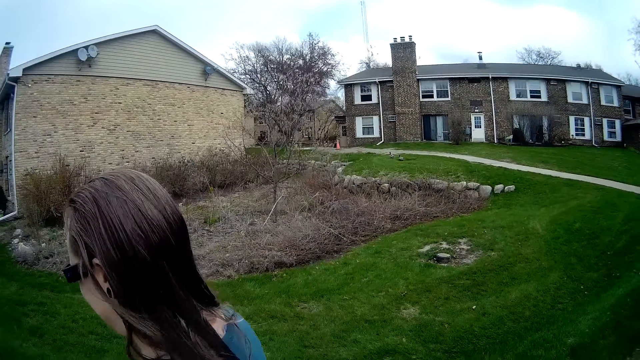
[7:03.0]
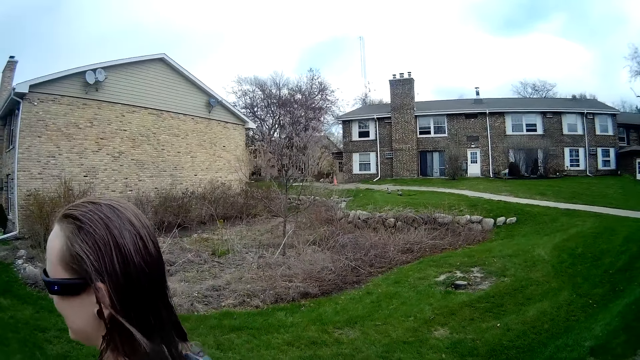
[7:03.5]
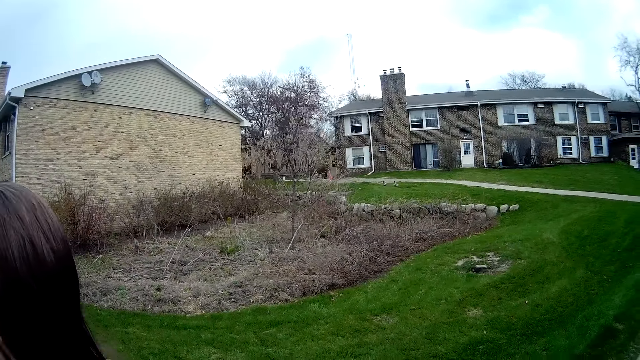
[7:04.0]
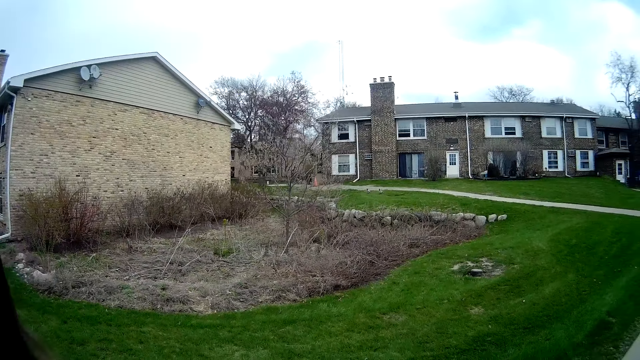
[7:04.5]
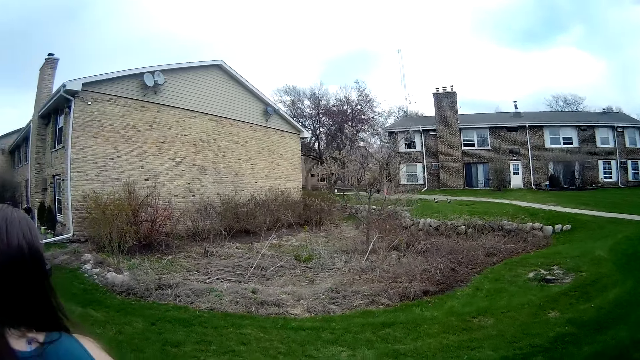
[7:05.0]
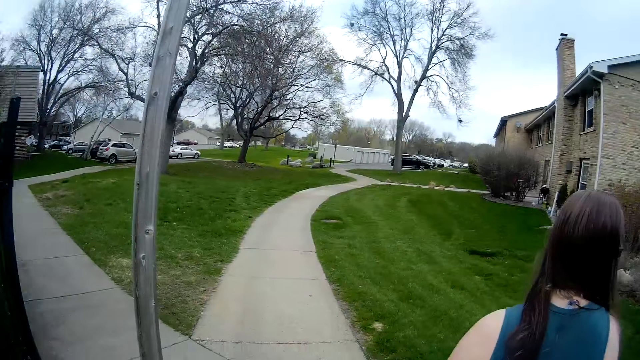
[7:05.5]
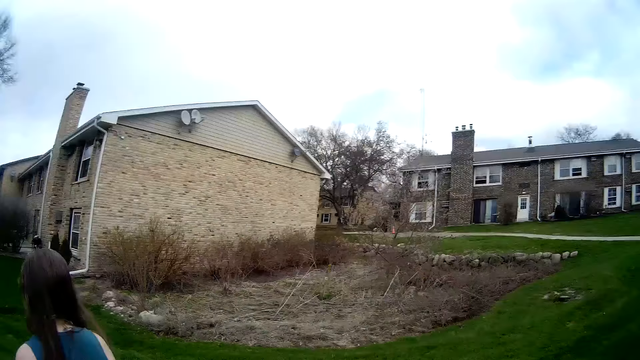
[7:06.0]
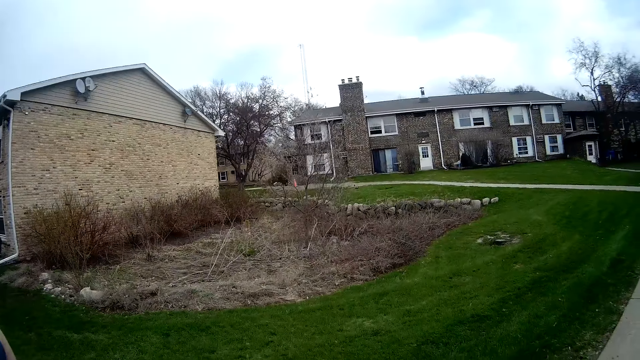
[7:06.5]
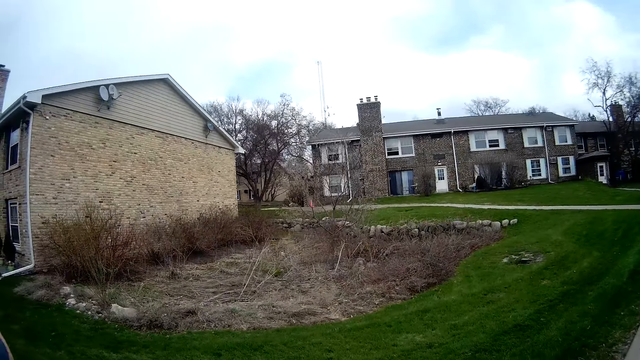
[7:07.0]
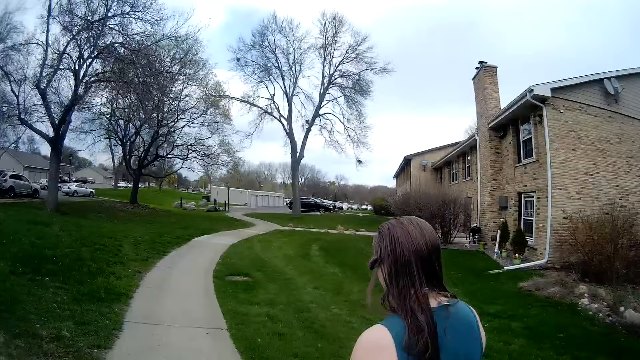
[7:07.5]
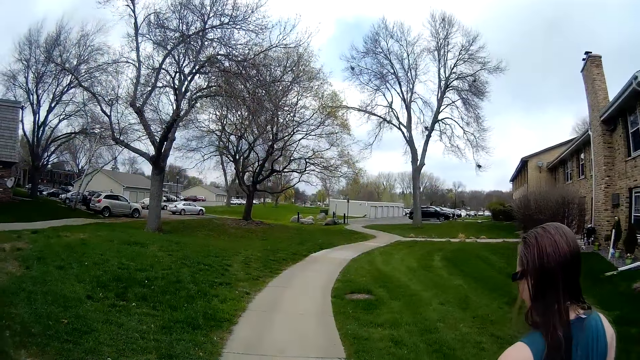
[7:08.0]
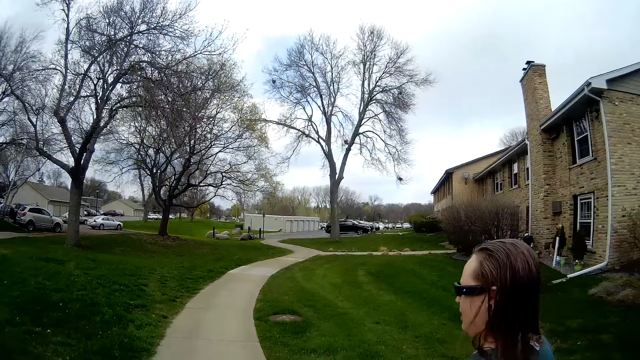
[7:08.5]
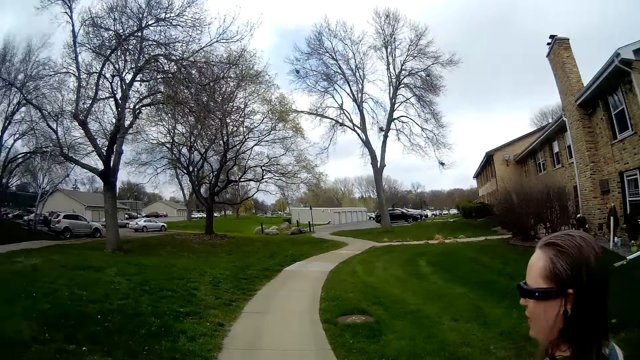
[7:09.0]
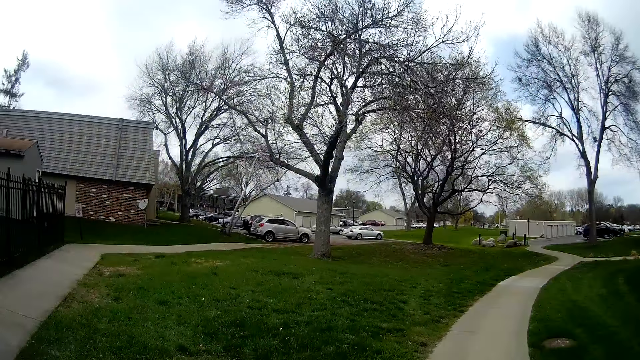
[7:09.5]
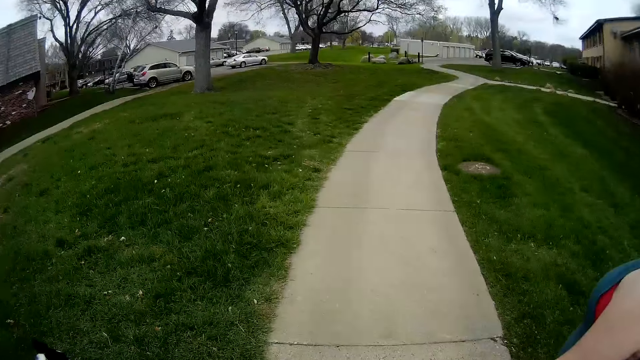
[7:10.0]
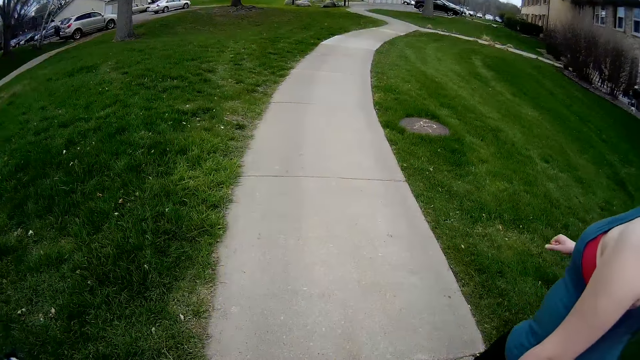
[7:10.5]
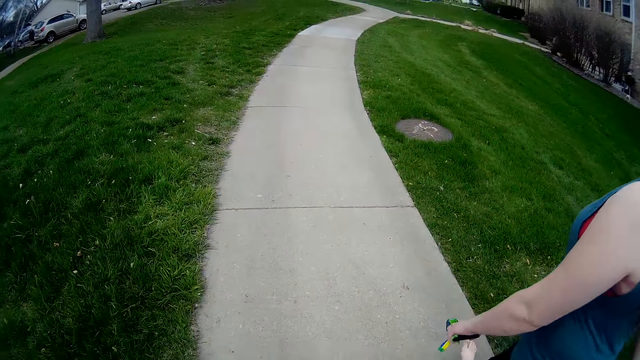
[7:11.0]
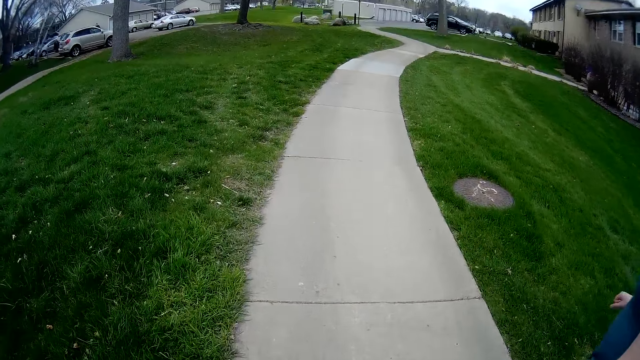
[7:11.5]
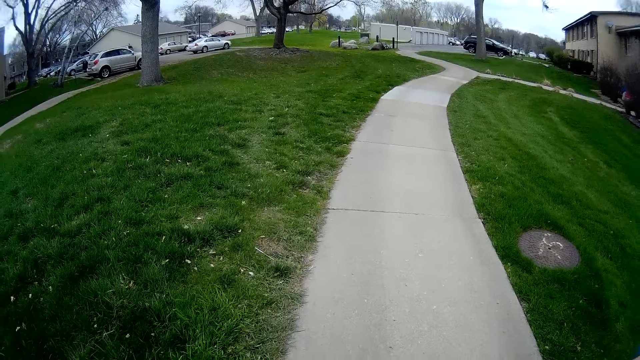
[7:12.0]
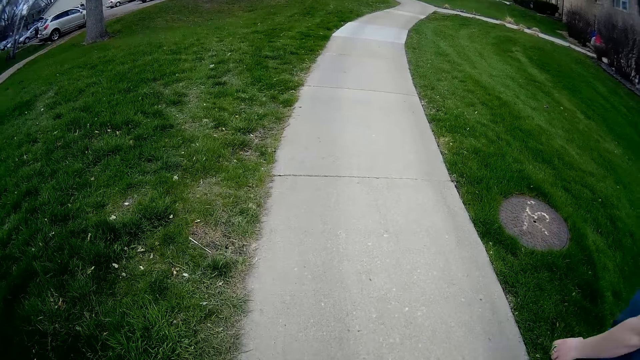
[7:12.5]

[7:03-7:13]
The camera wearer walks on the pavement.

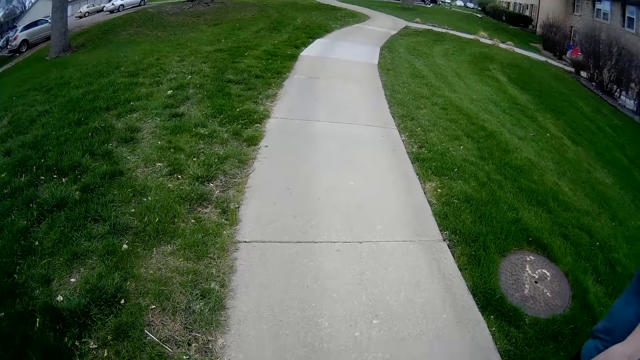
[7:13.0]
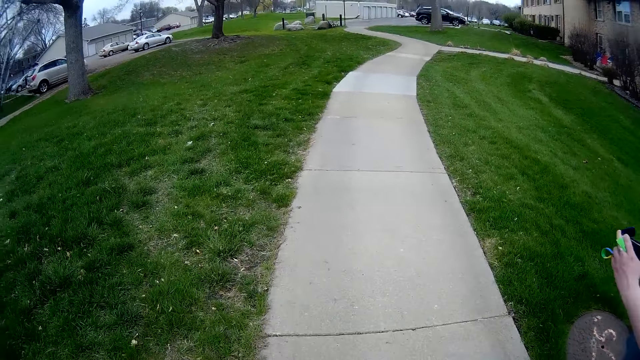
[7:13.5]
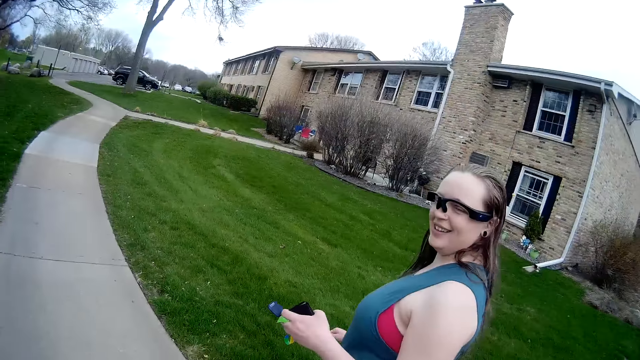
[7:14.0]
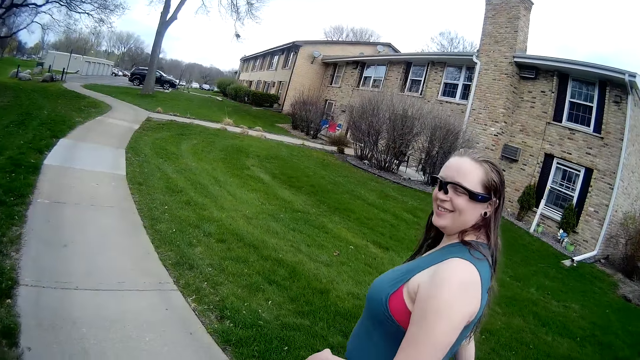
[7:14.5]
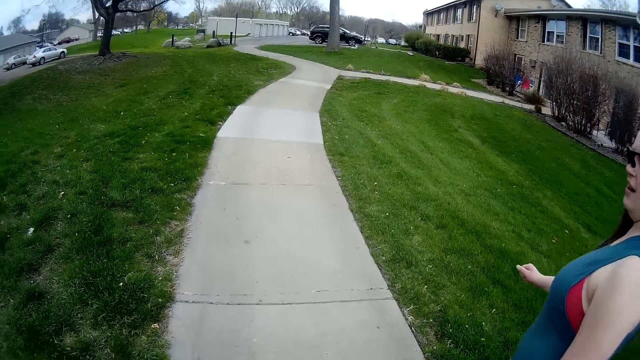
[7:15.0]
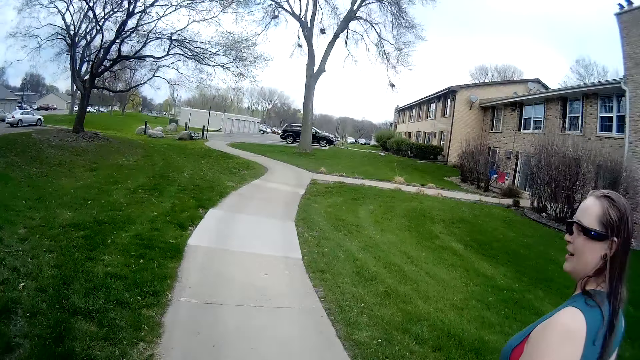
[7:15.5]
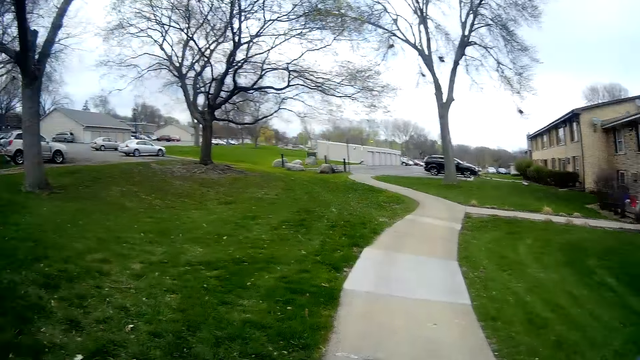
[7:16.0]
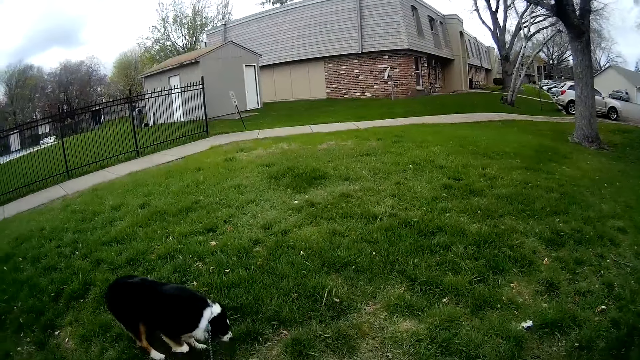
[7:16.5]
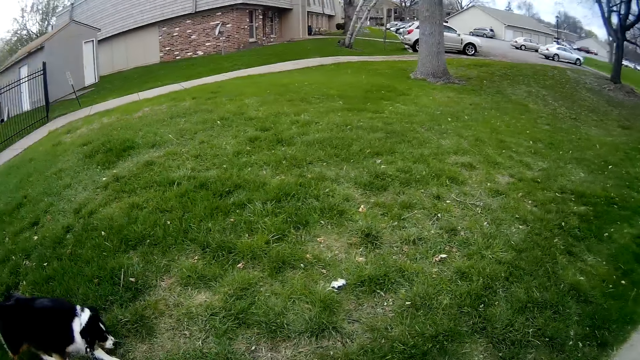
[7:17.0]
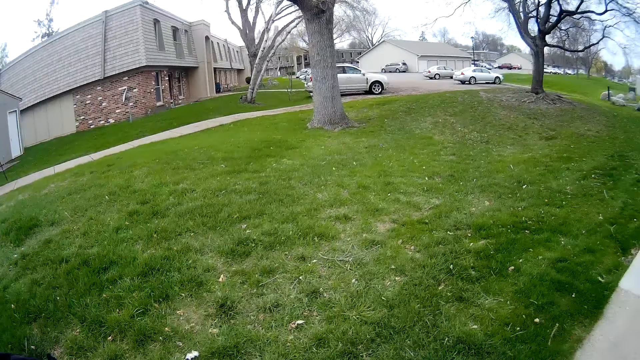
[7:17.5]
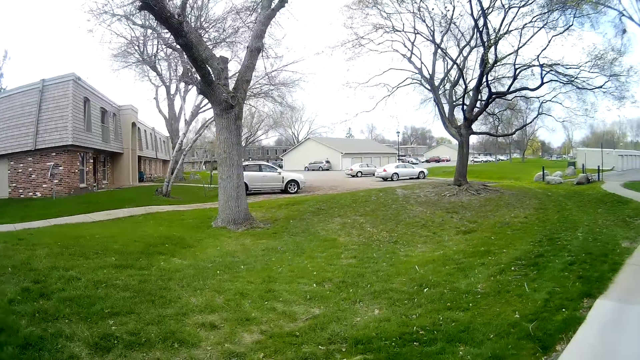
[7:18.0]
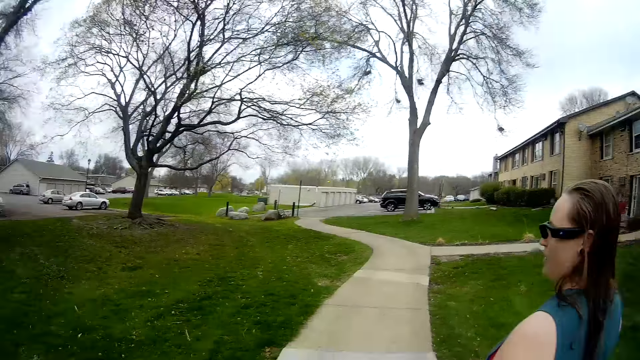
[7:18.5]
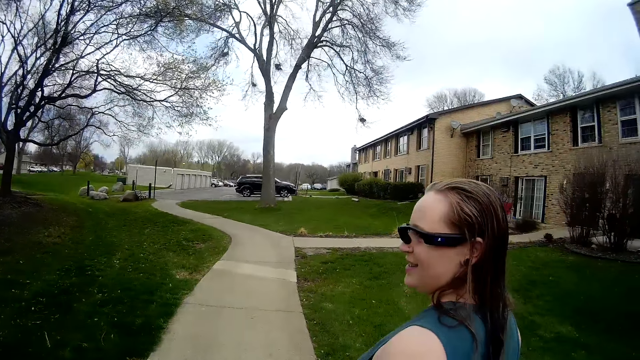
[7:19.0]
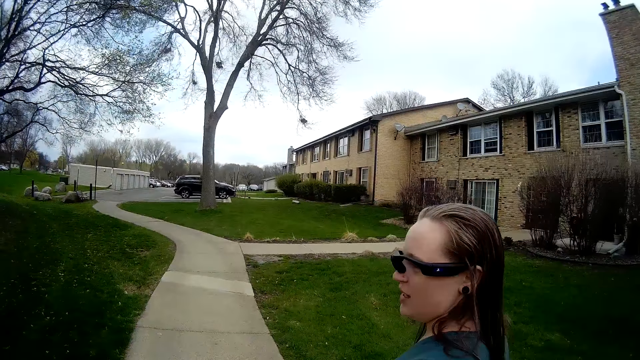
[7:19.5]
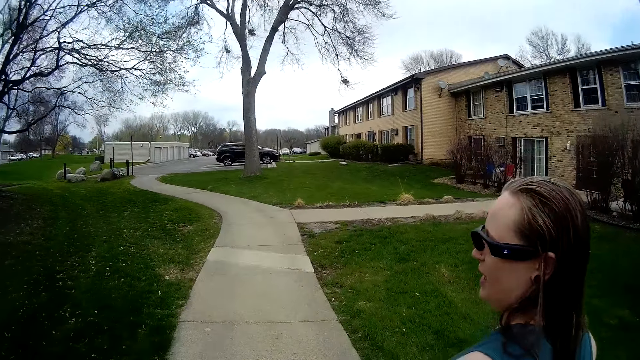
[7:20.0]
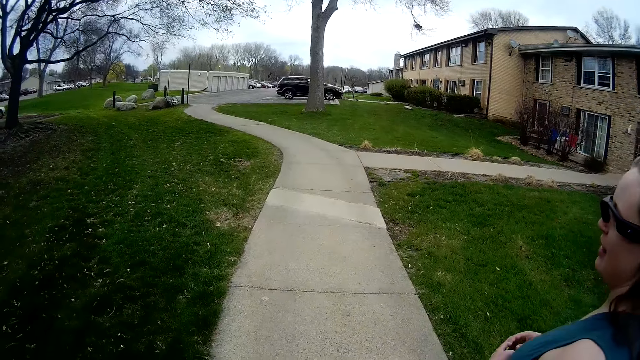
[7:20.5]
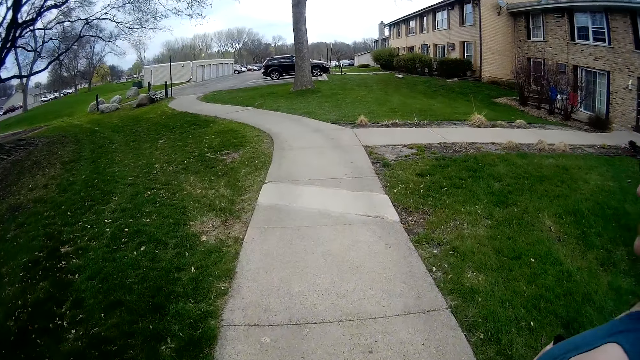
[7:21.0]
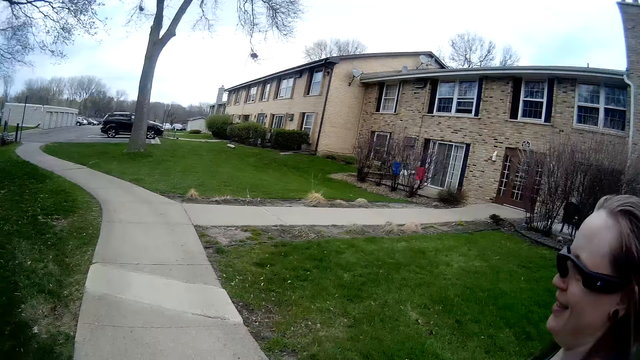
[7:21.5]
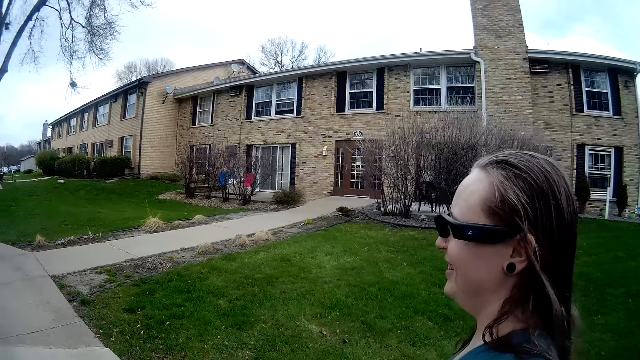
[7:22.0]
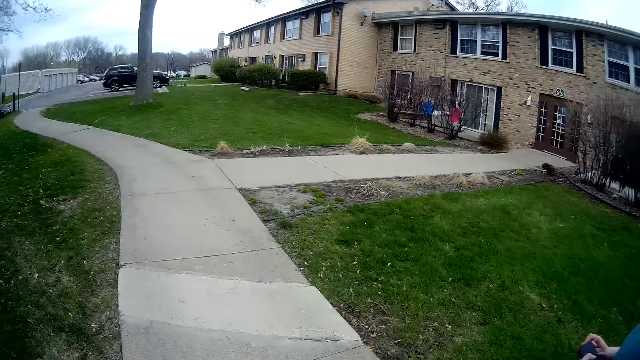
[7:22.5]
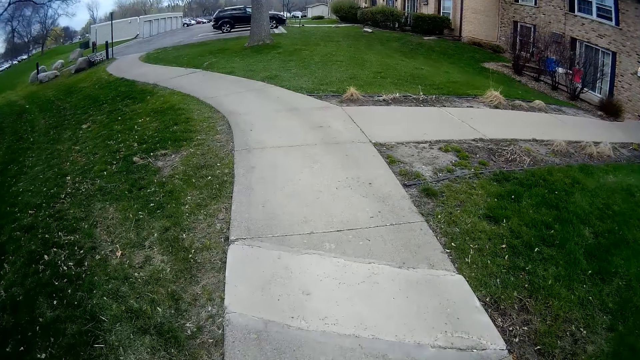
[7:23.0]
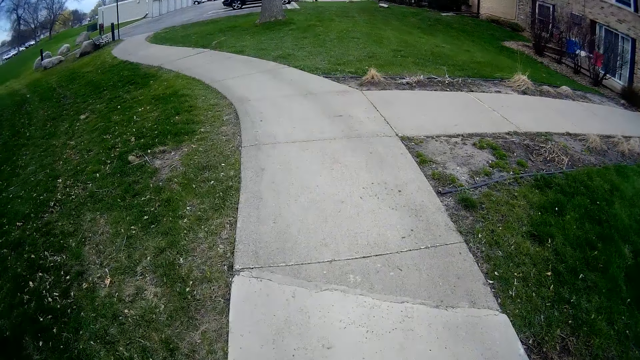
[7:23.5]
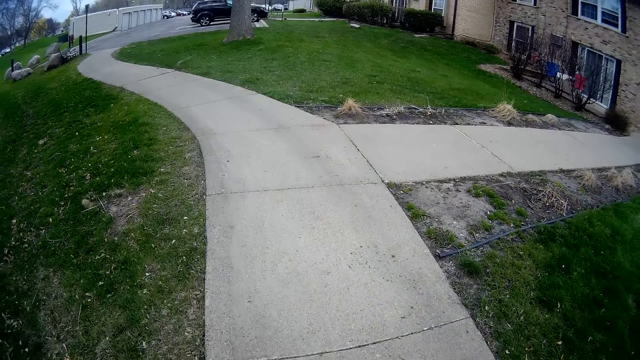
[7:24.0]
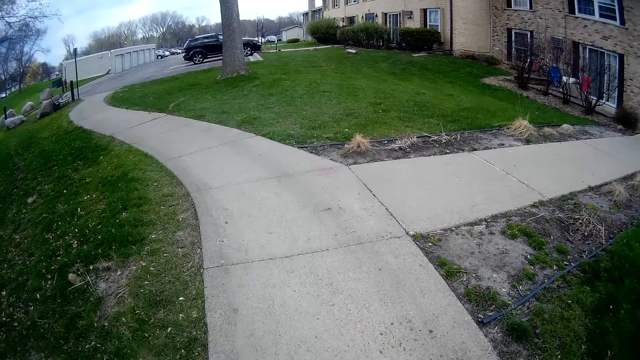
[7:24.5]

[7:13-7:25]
The camera wearer talks to the woman. They walk on the pavement. The woman passes a wallet in her left hand to her right hand.
